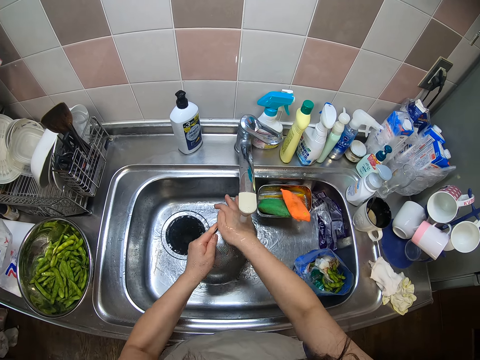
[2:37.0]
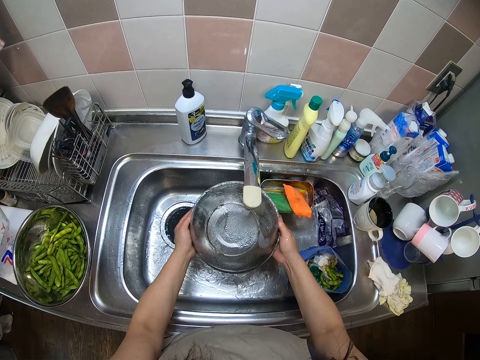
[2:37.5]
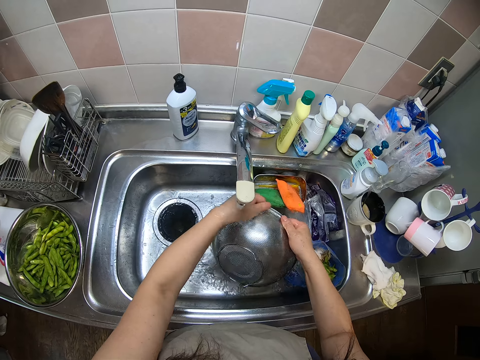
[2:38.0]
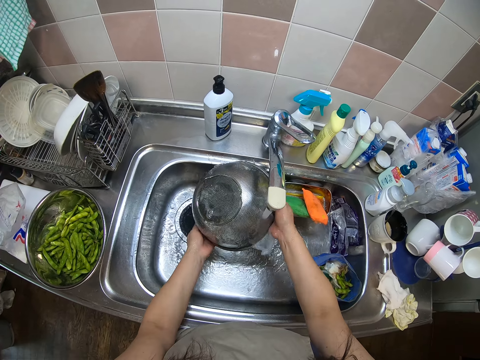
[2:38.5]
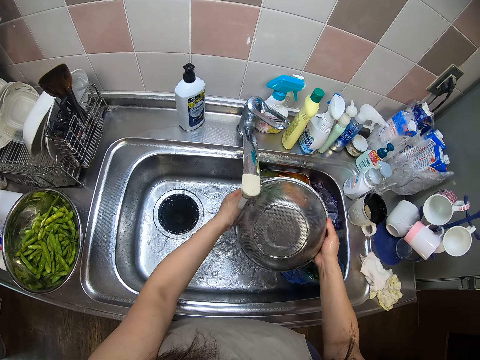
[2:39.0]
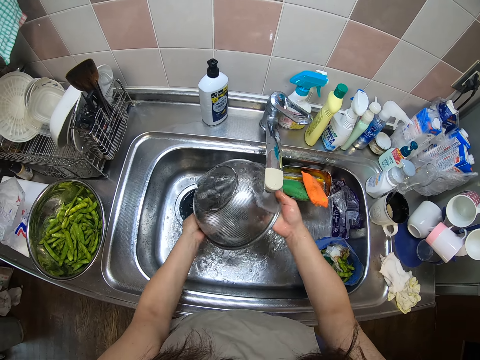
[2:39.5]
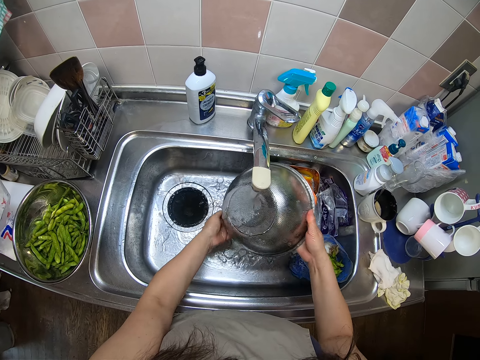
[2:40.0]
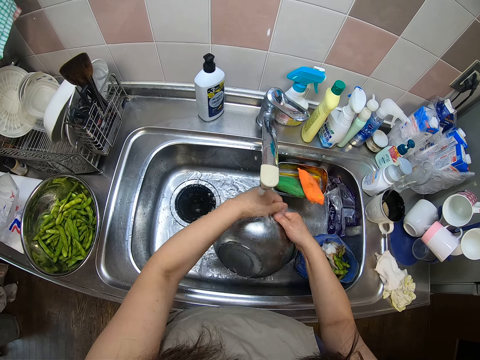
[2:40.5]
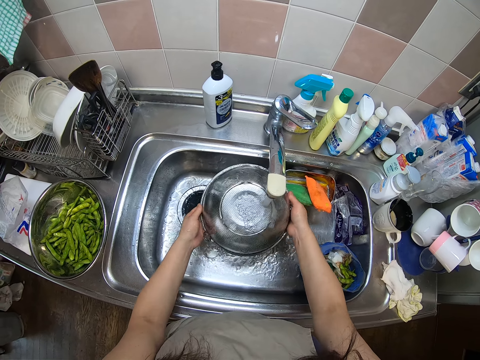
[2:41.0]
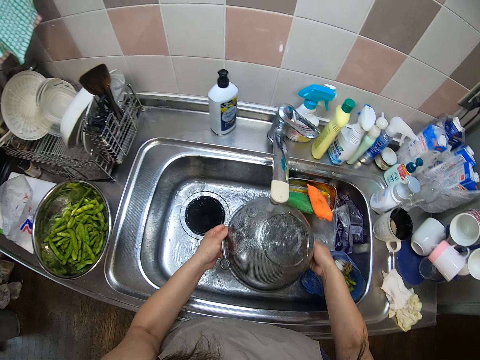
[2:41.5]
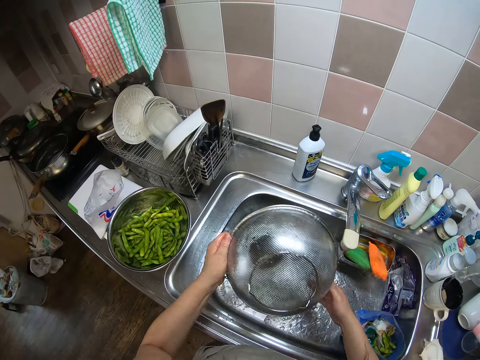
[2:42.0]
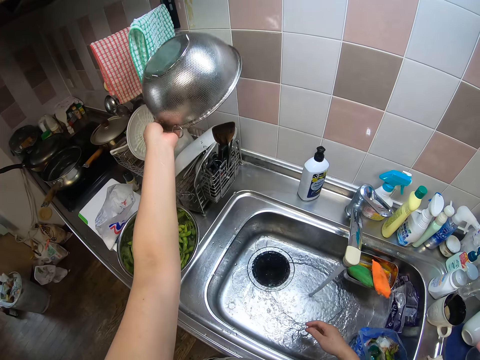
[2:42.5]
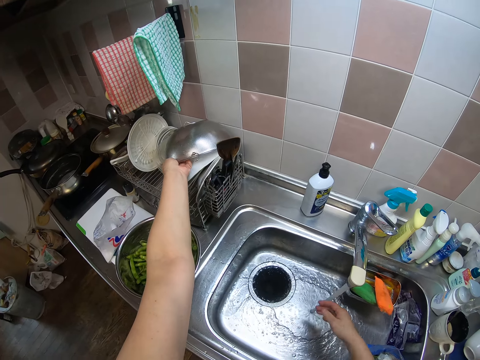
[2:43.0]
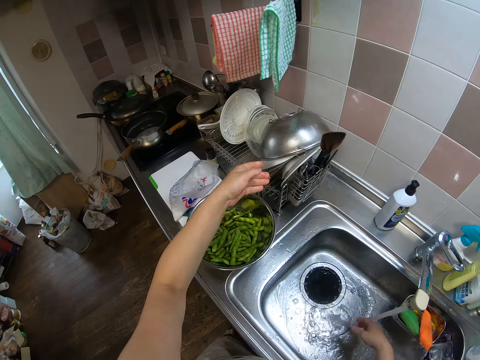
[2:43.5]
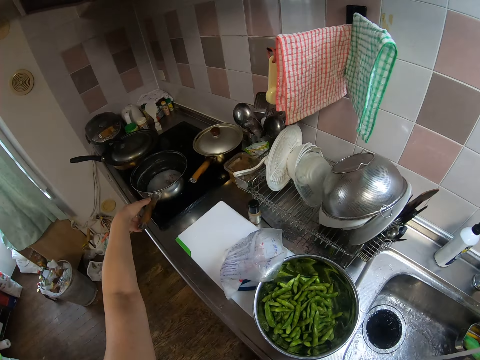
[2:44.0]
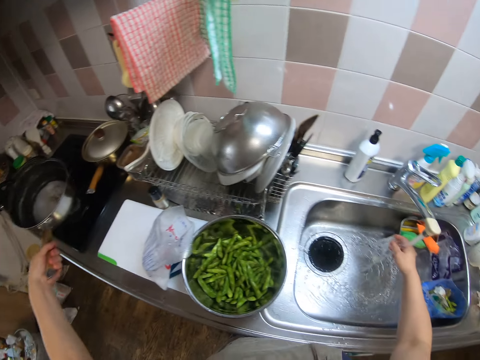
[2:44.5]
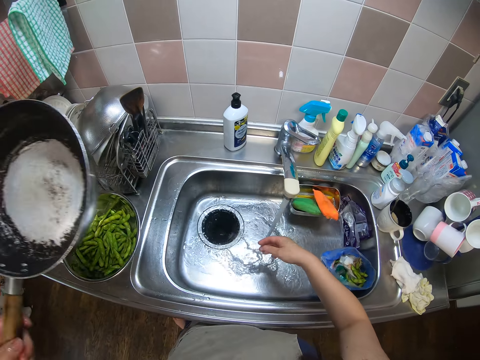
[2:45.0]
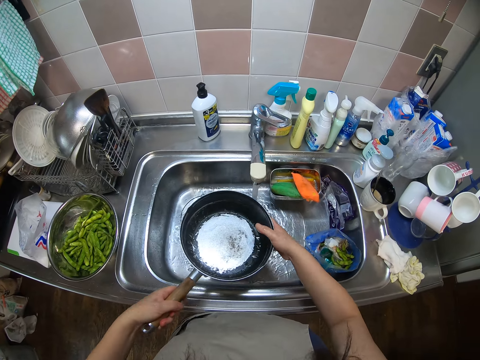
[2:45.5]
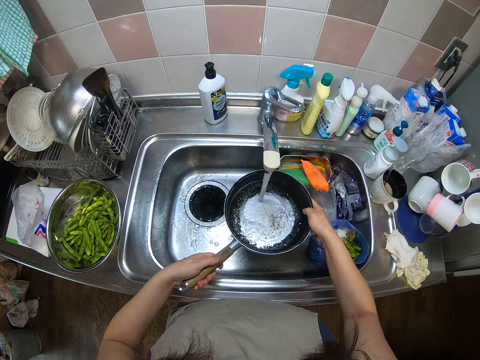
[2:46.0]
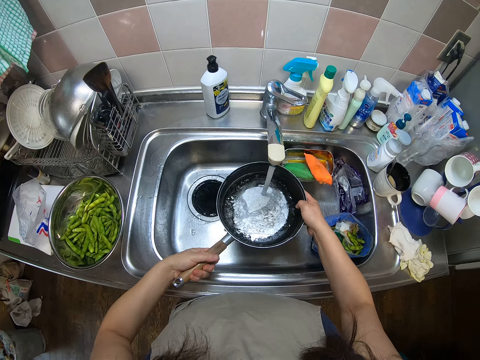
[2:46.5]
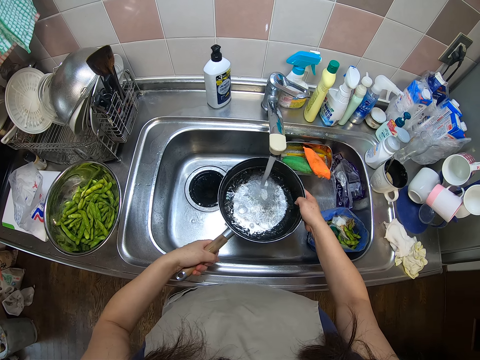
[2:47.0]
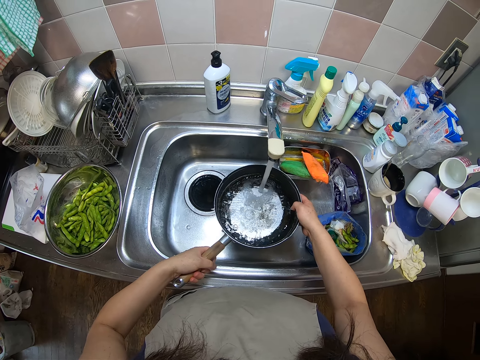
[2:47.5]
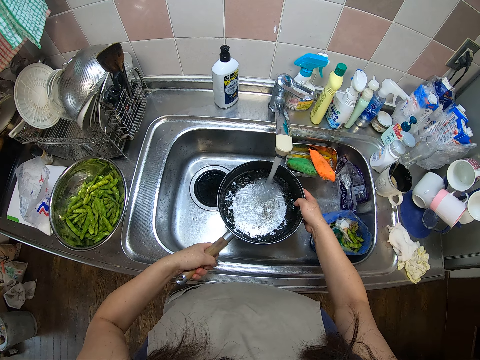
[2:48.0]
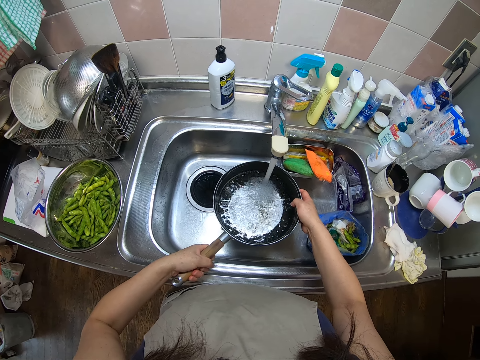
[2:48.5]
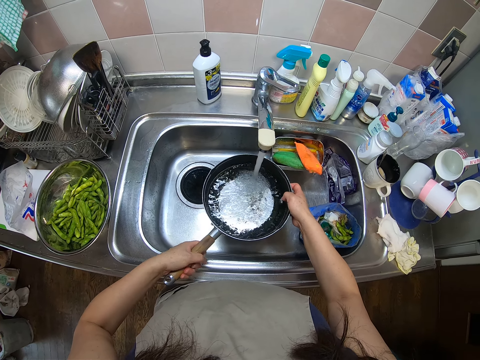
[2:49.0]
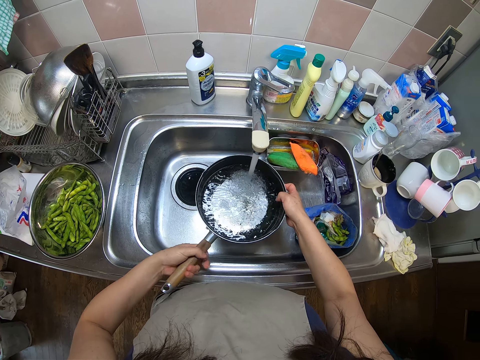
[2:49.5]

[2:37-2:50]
The camera wearer scrubs a strainer or sieve bowl with her hand, rinses the strainer, and scrubs the strainer with her hand. She puts the sieve bowl on the plate rack. She picks up a pot on the cooker and fetches water in the pot.

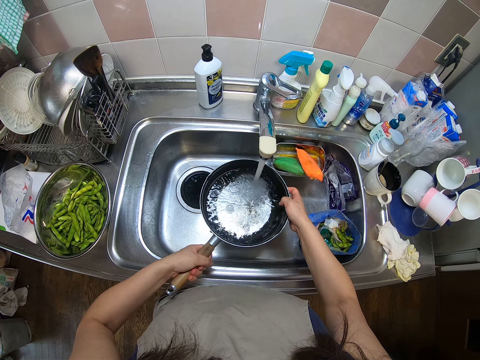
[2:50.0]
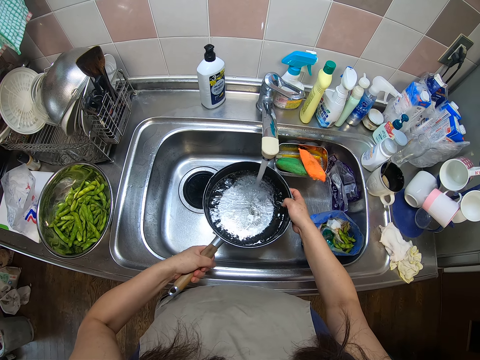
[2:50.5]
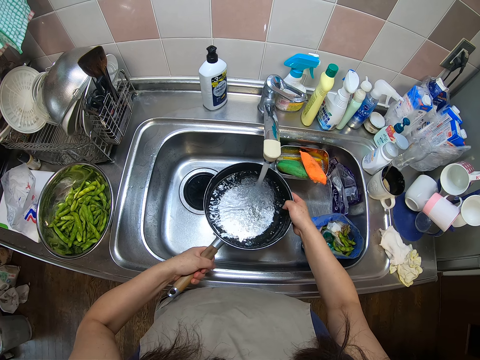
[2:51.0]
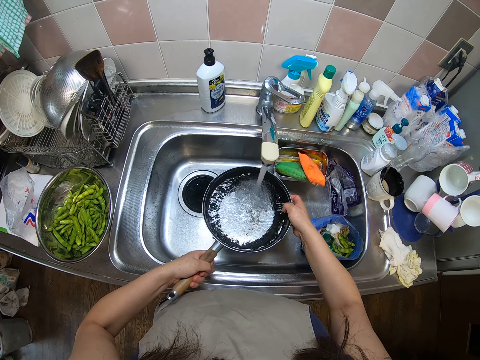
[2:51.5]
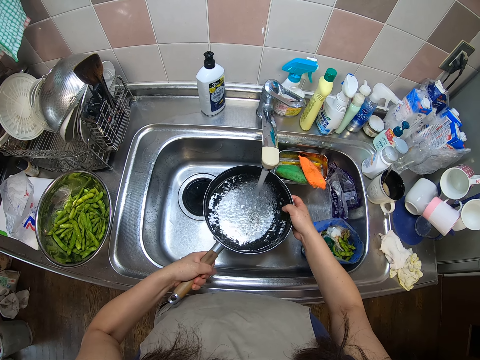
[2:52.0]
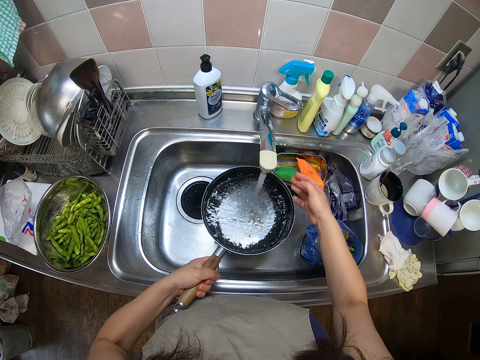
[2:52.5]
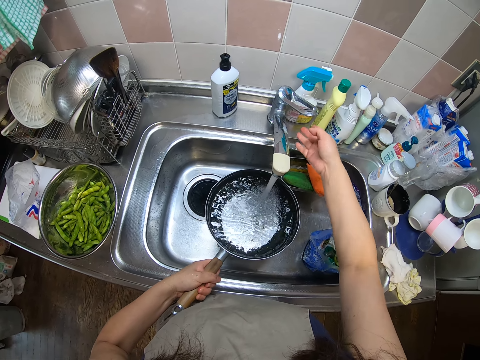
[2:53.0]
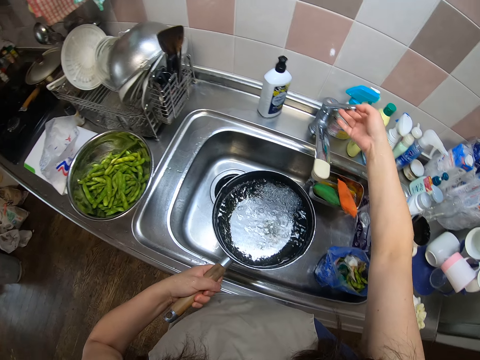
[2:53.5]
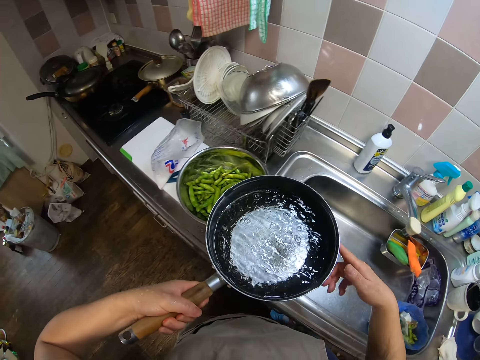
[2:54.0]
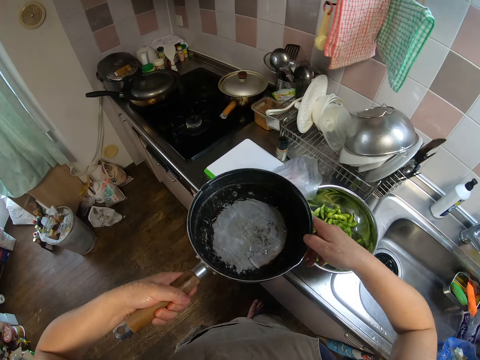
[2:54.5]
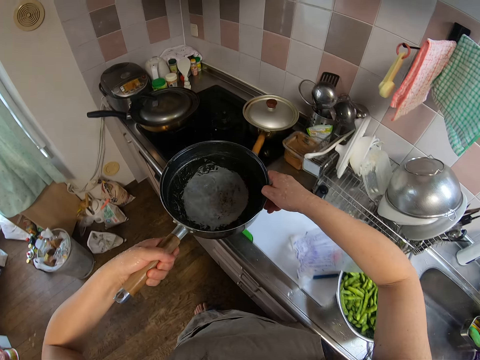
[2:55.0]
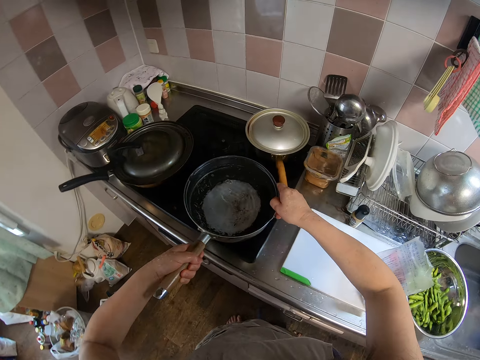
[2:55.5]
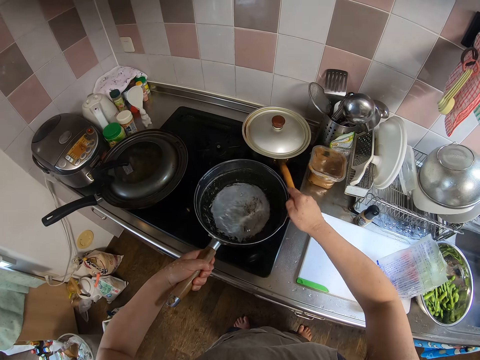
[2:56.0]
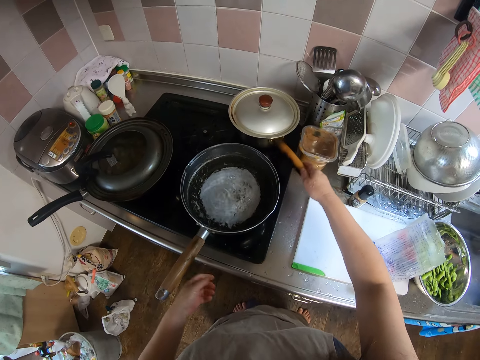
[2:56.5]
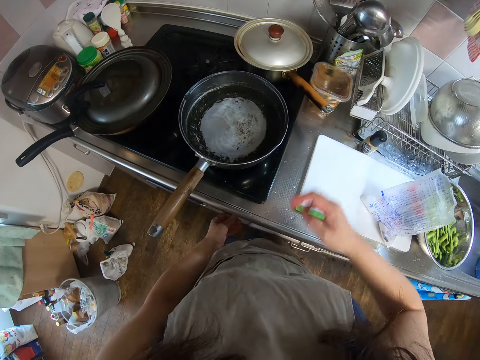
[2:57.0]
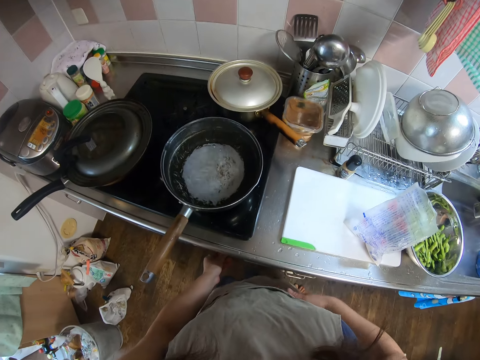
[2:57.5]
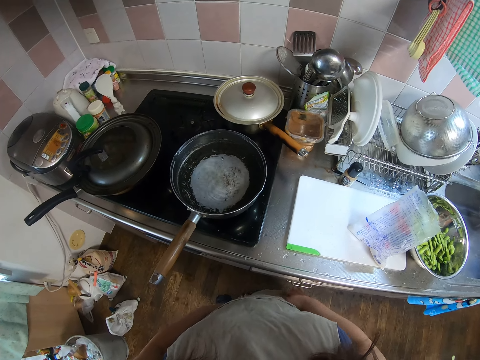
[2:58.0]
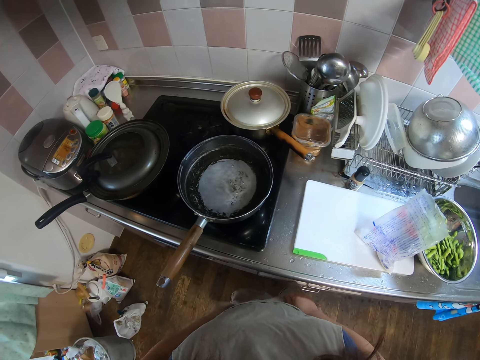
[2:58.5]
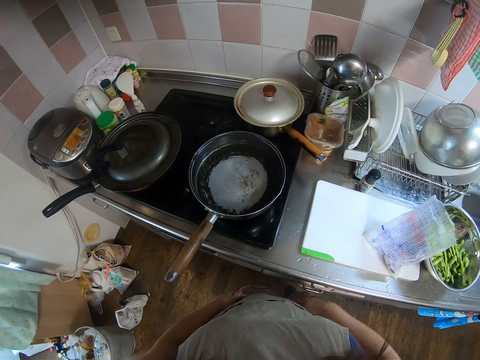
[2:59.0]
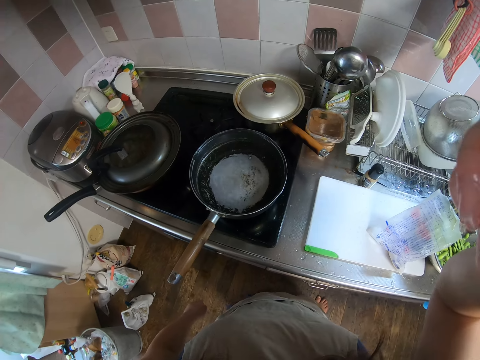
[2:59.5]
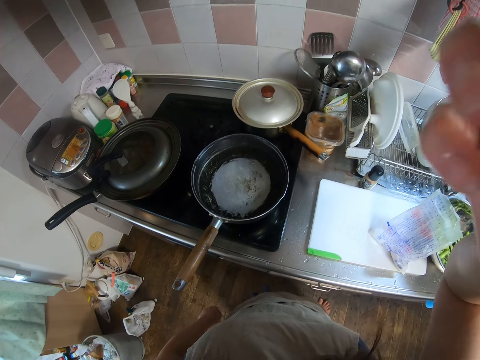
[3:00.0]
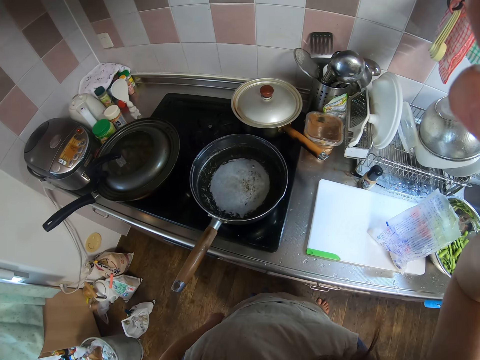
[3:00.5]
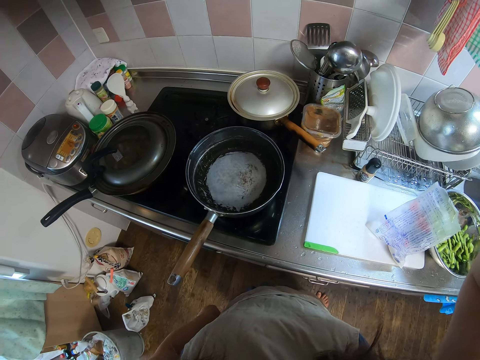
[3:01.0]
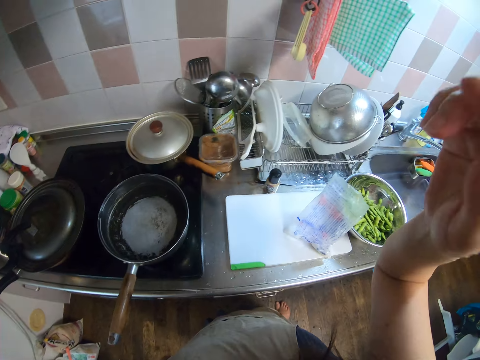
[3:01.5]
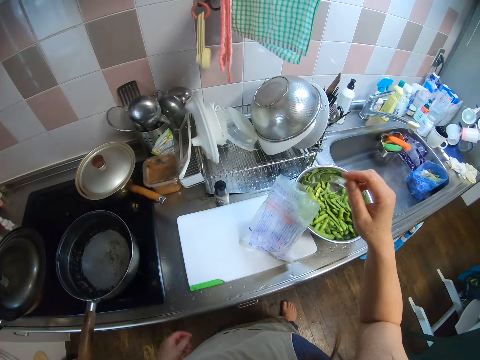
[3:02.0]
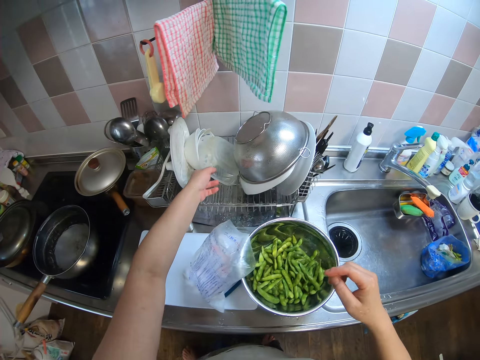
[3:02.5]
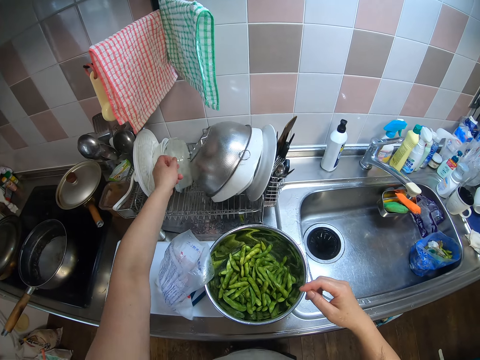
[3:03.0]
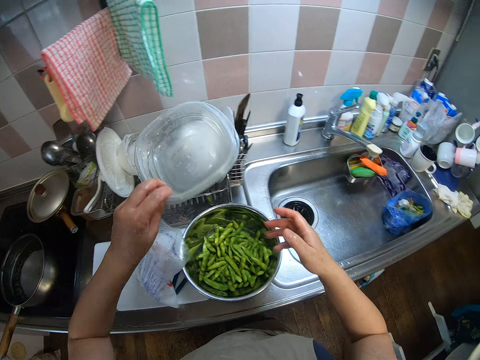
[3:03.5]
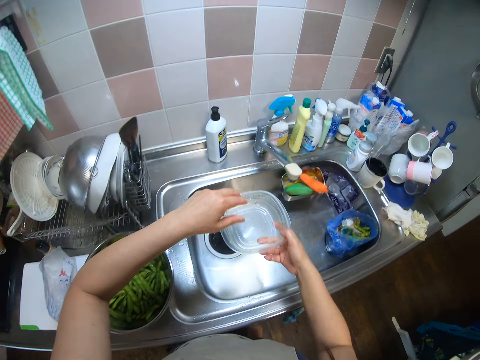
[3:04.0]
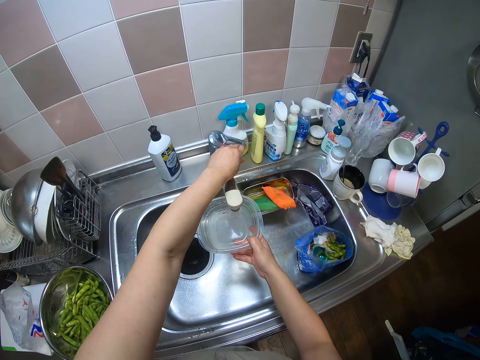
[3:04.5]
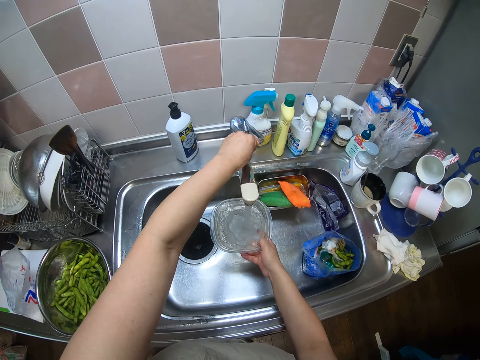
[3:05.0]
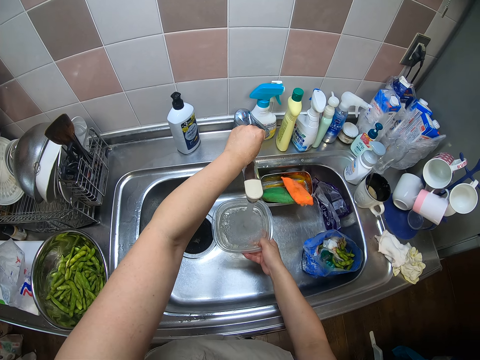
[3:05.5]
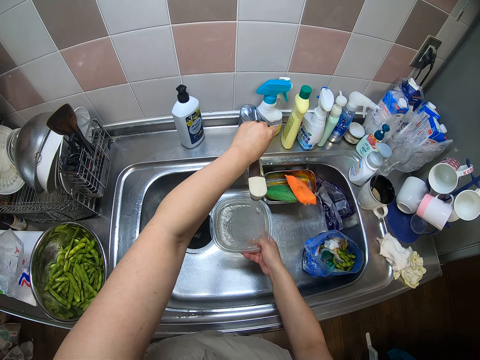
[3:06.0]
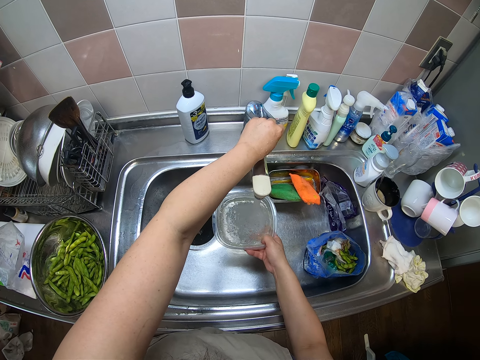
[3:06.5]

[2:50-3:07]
The camera wearer turns off the water faucet and walks around the kitchen. She drops the pot of water on the cooker, adjusts the pot on the cooker, and turns on the cooker. She dries her hands on her apron and handles a camera. She picks up a bowl in the plate rack, turns on the water faucet, and fetches water in the bowl.
